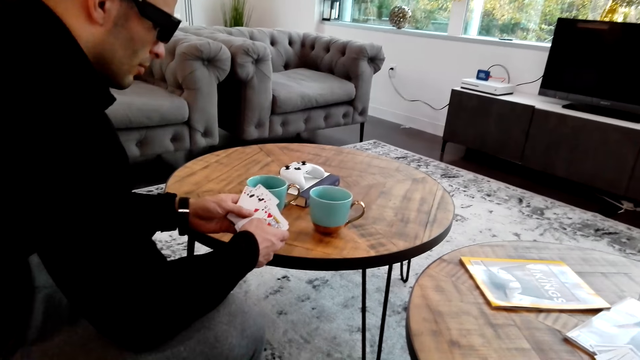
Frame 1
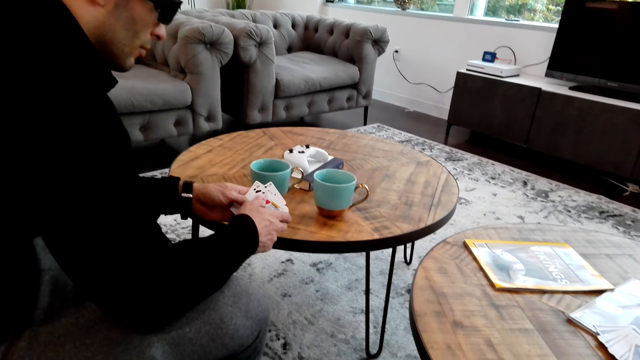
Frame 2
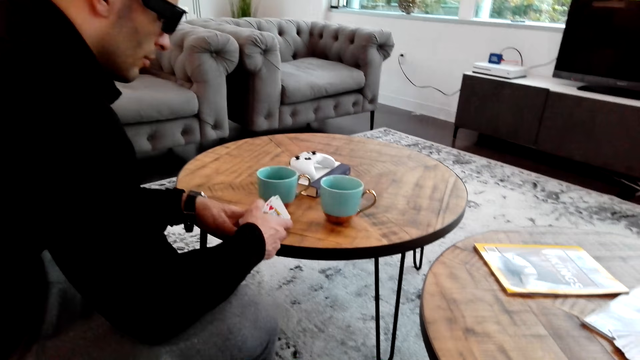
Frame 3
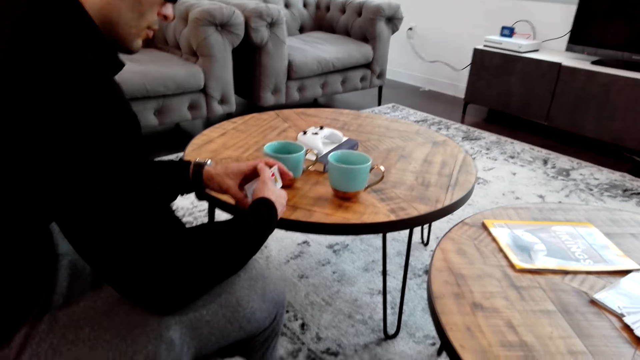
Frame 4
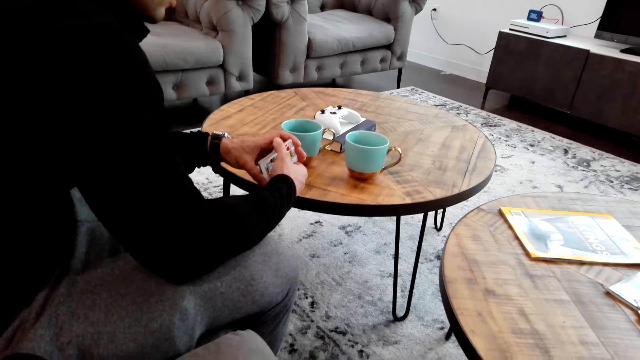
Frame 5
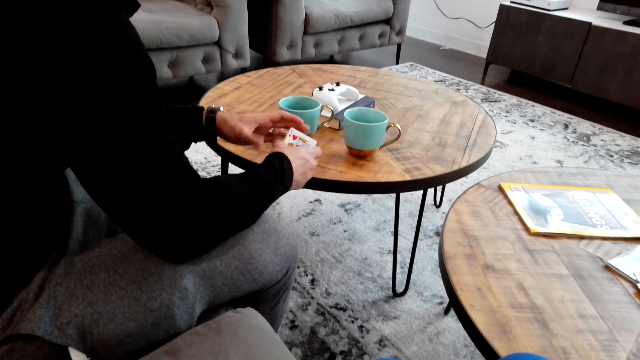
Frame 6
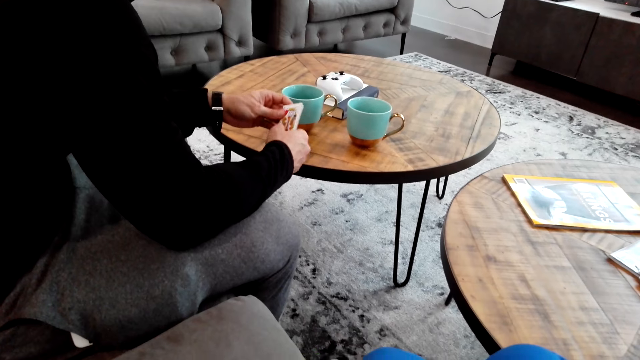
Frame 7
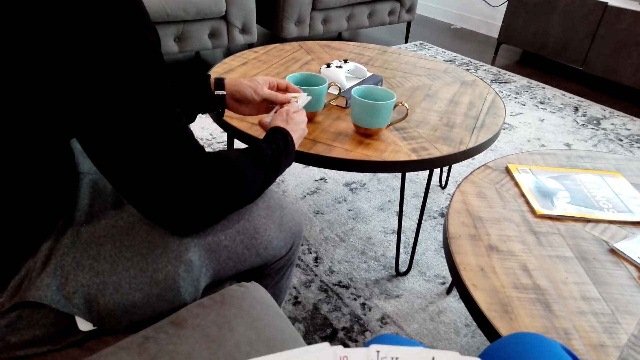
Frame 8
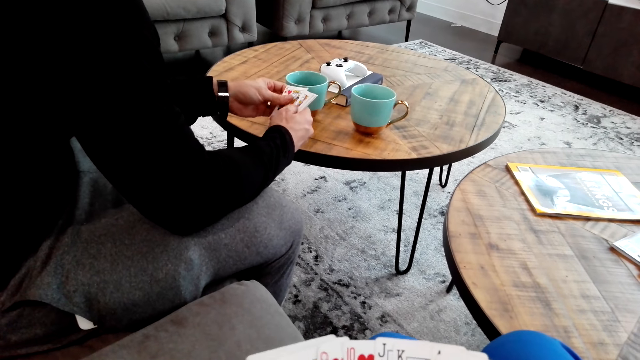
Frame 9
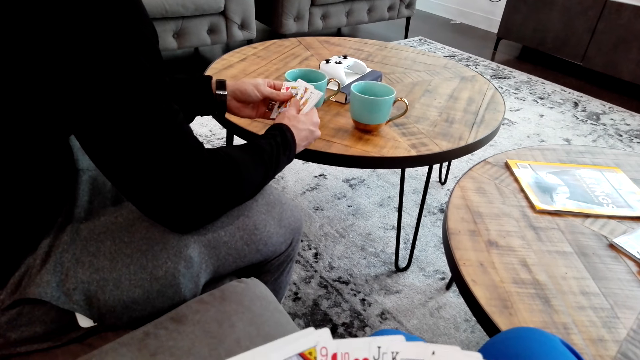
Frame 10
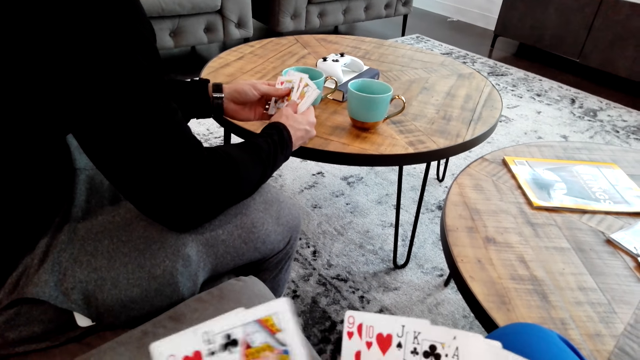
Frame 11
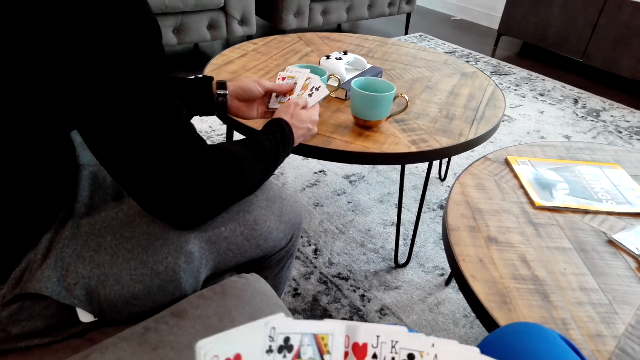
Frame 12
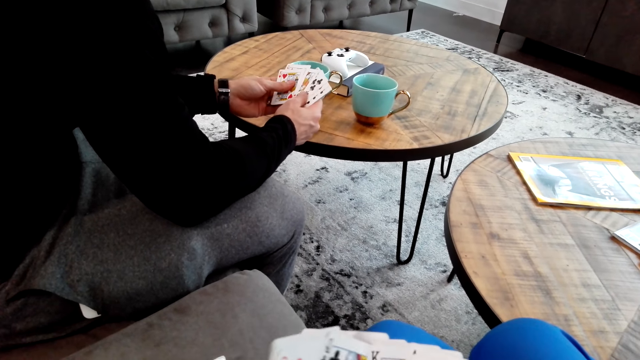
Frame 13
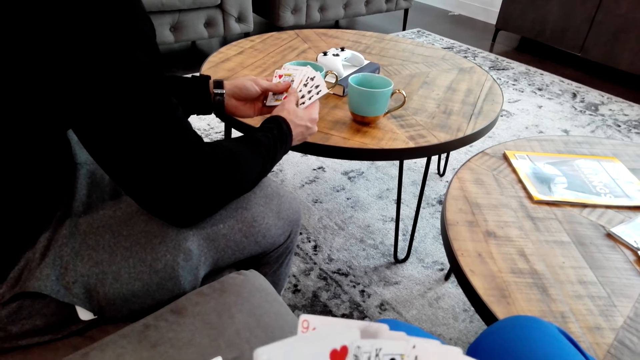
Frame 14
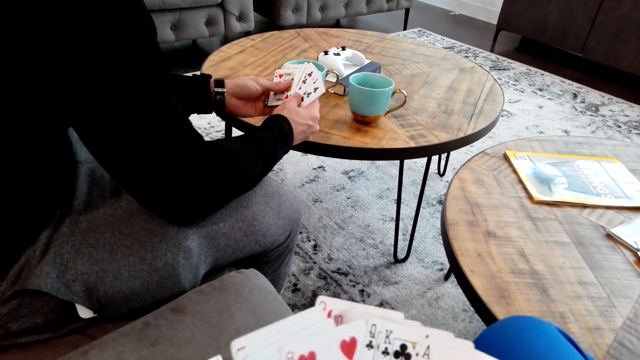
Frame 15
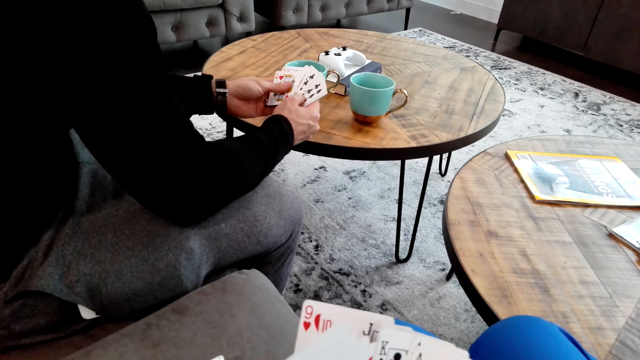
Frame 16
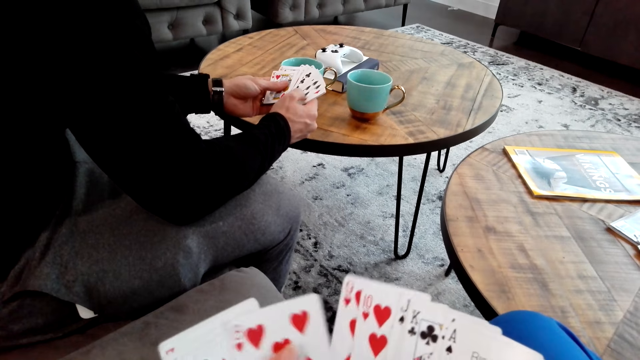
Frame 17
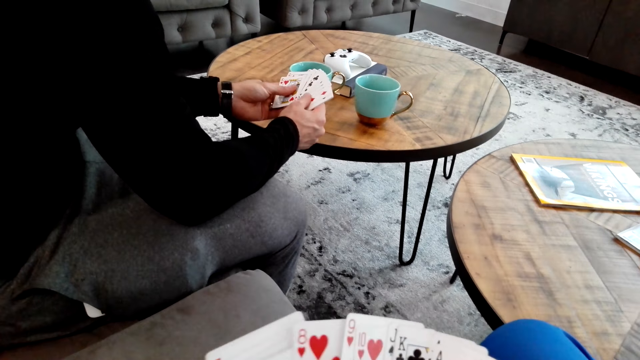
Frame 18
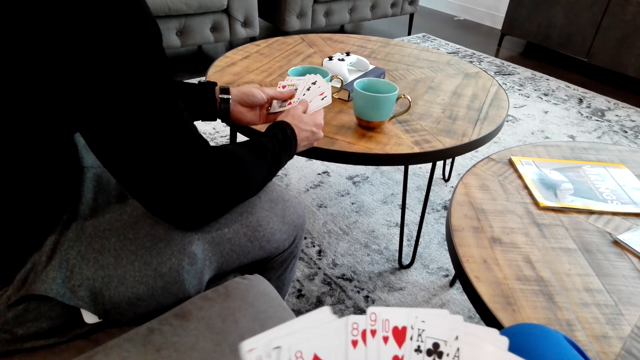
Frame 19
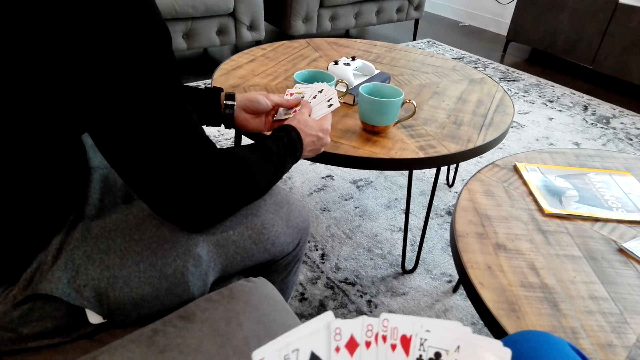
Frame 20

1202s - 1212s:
The camera wearer touches the cards. They align the cards.

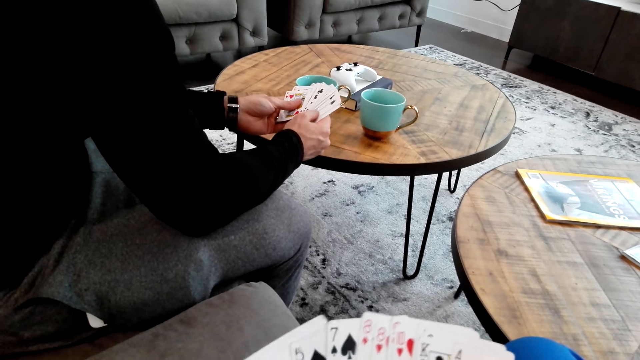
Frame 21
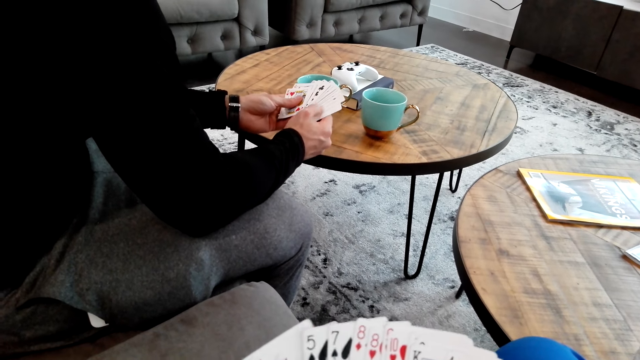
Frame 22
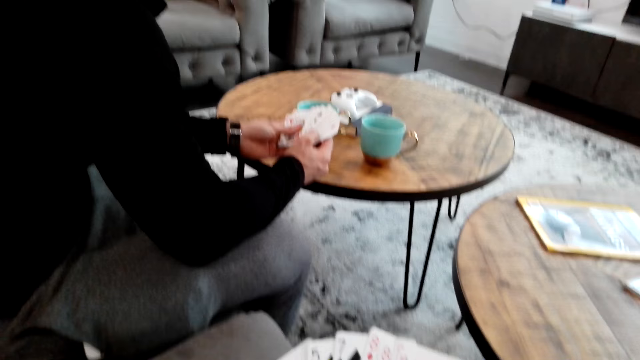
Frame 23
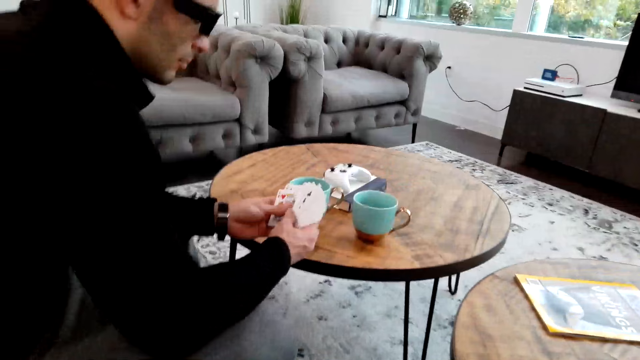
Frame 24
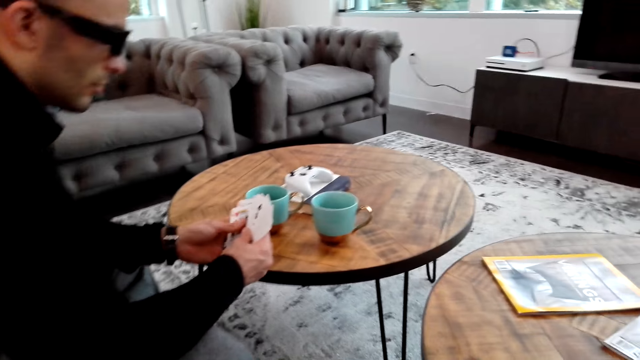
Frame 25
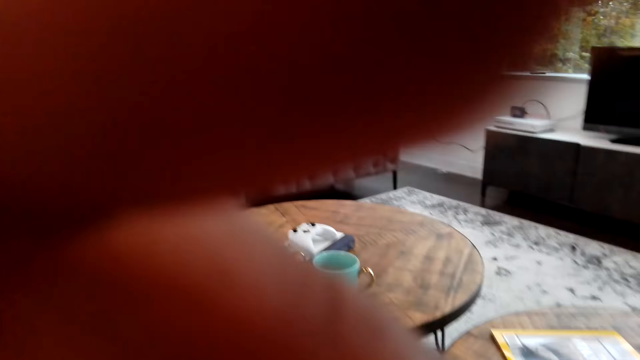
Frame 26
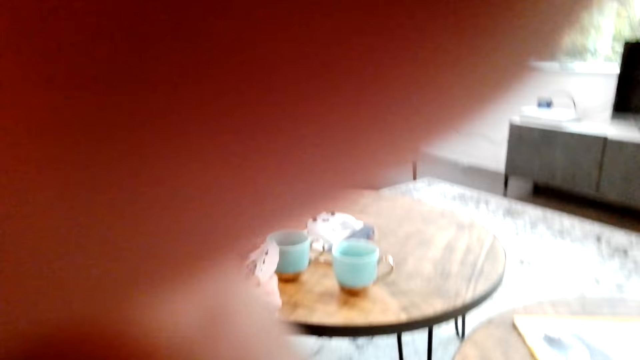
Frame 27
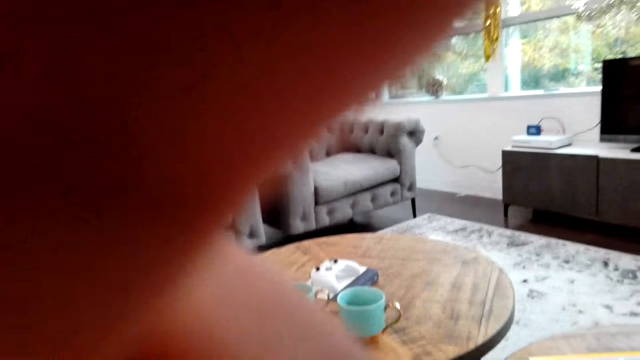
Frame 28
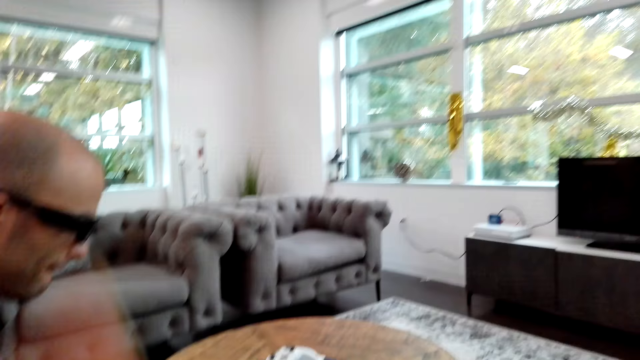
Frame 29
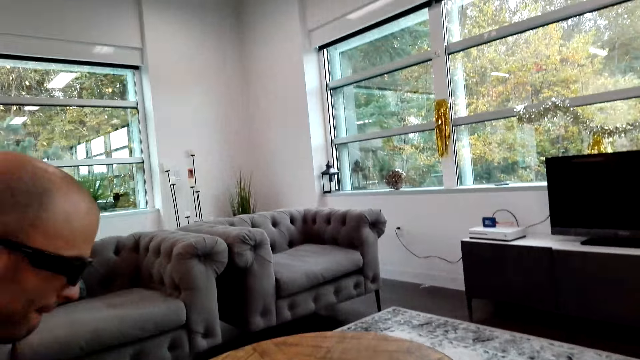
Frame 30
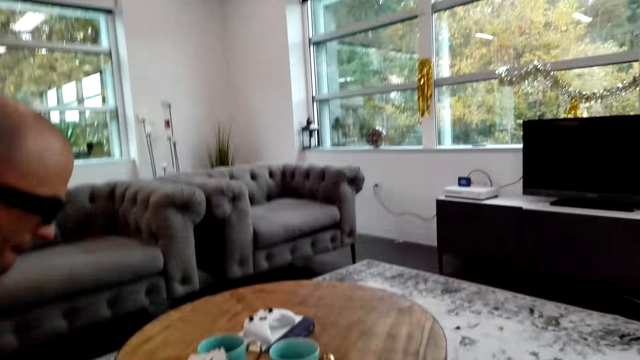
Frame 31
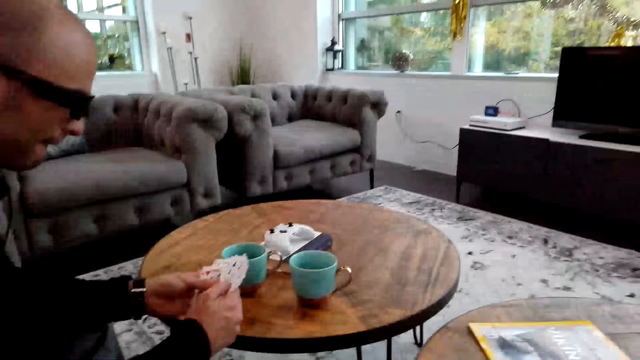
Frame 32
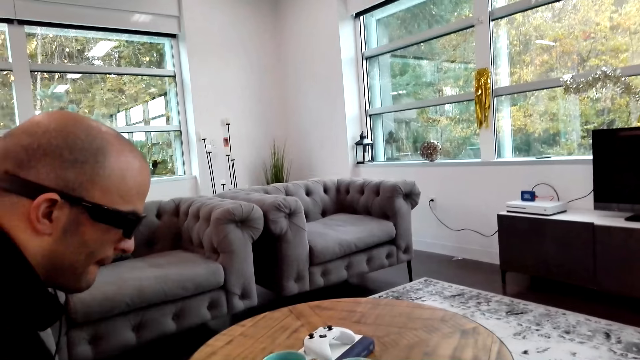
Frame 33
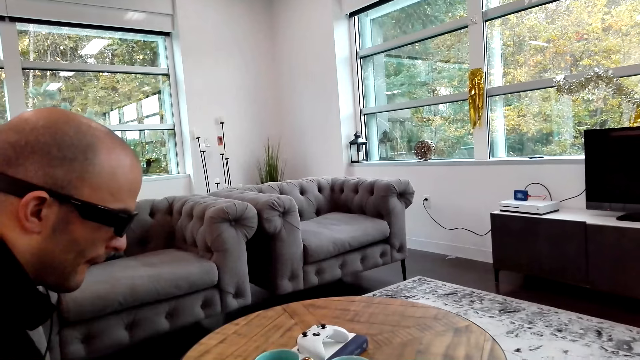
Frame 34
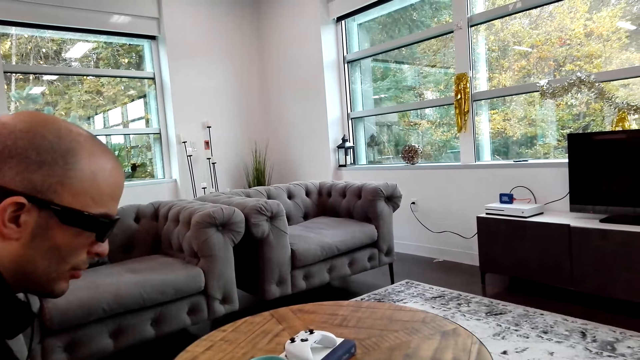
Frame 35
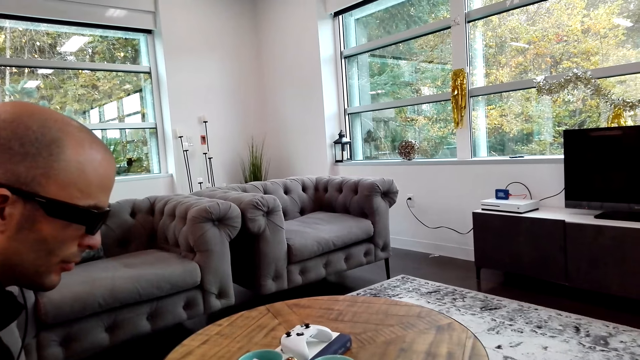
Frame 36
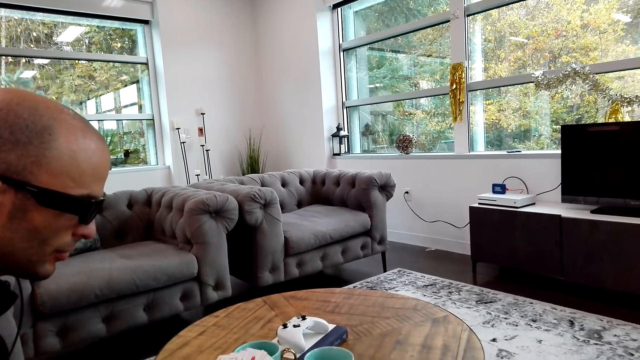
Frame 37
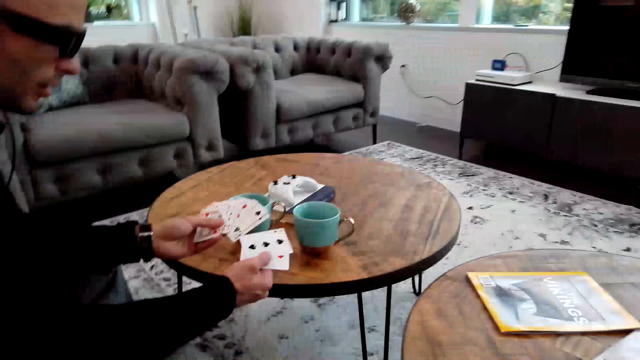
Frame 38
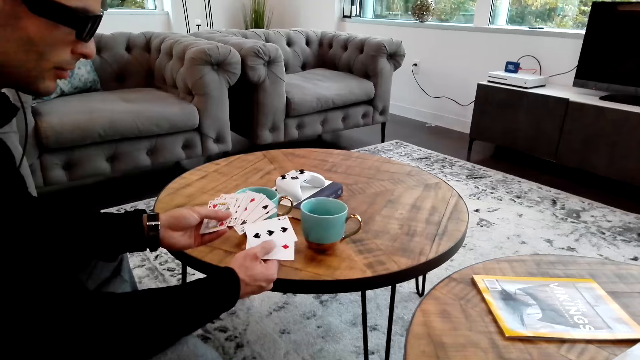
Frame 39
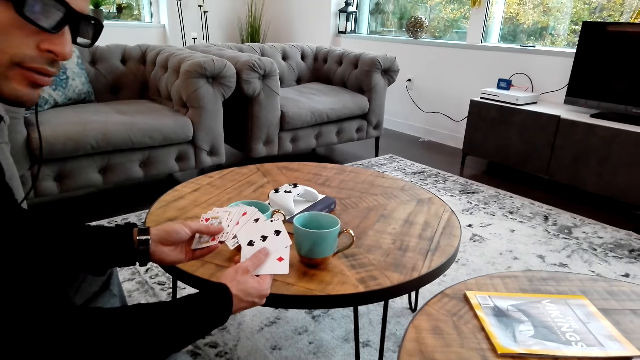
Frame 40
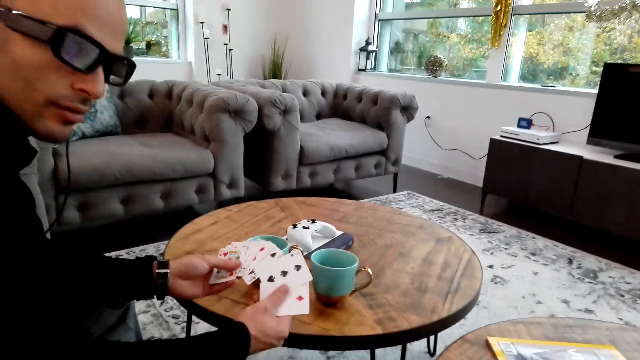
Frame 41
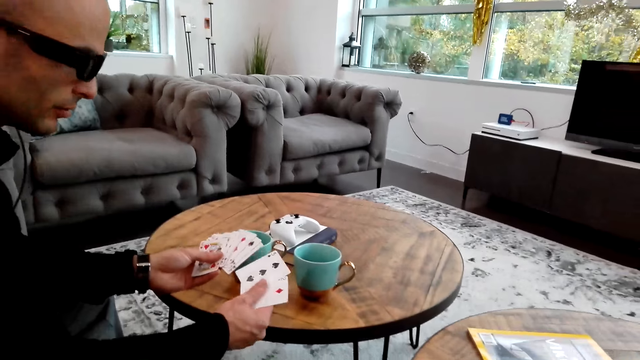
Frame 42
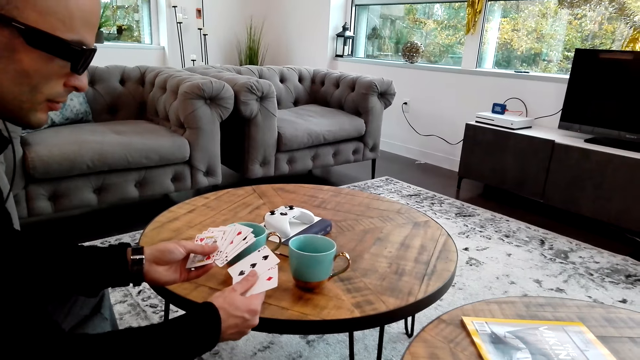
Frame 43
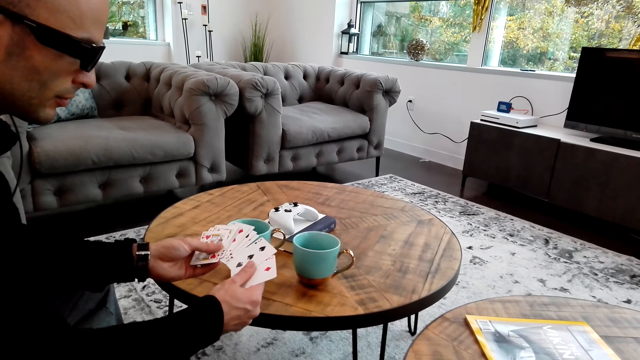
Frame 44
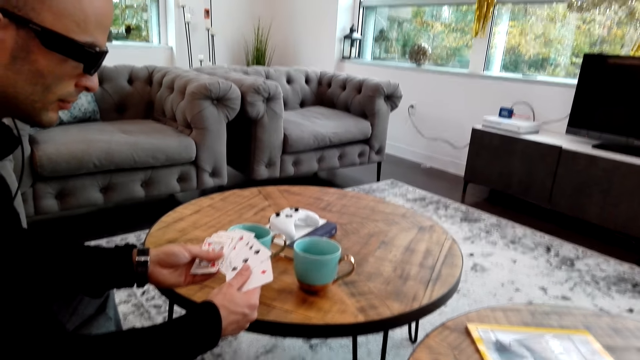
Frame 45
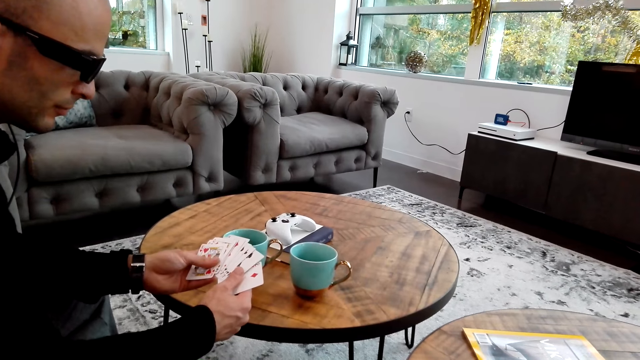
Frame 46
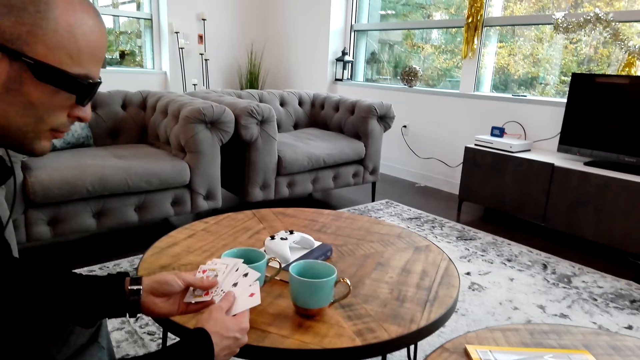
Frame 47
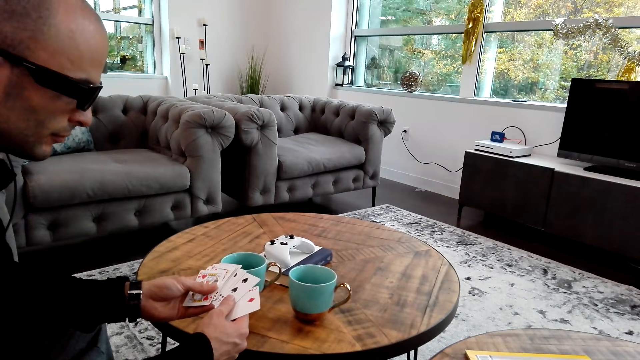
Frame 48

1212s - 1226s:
The camera wearer converses with a man. They adjust the camera on the head. They talk to the man.
